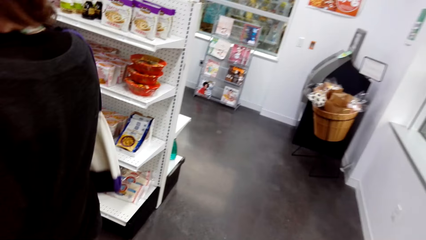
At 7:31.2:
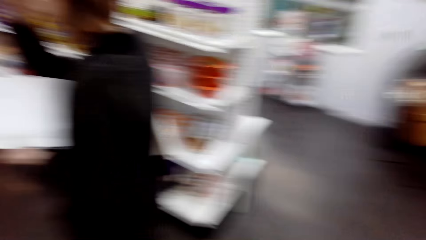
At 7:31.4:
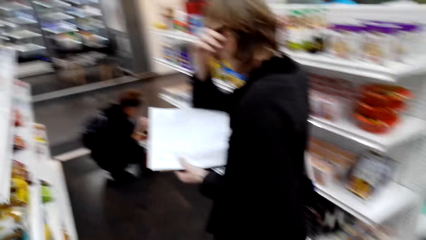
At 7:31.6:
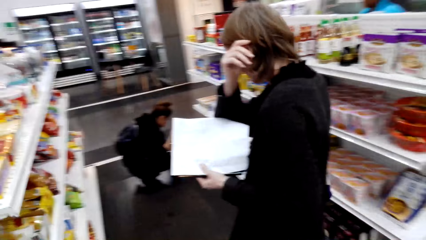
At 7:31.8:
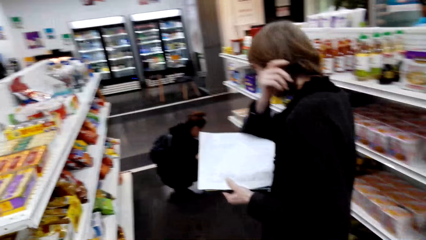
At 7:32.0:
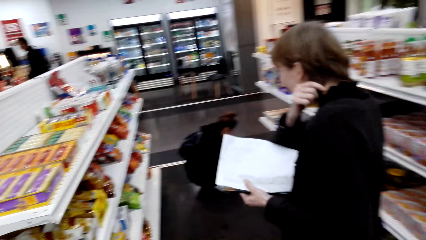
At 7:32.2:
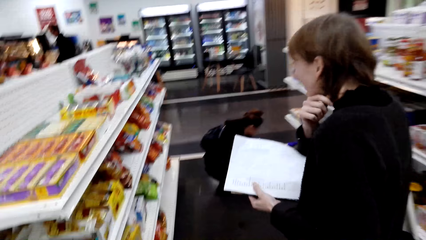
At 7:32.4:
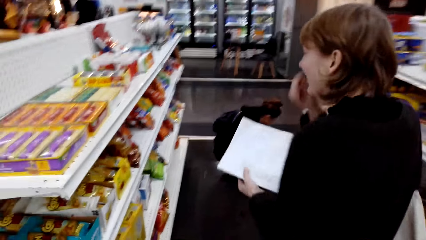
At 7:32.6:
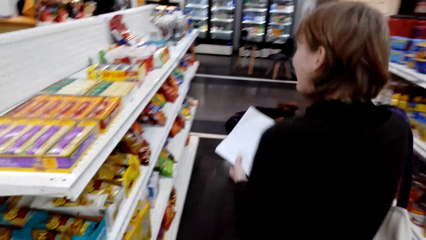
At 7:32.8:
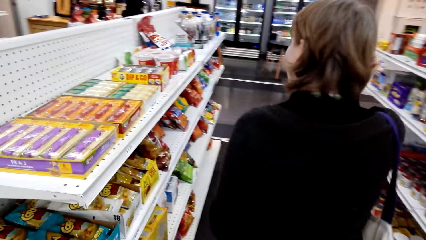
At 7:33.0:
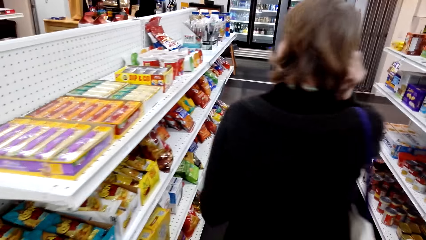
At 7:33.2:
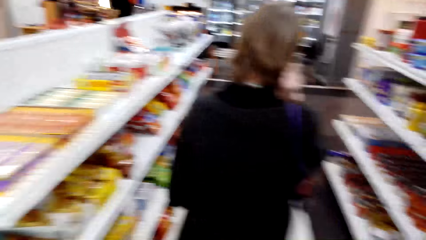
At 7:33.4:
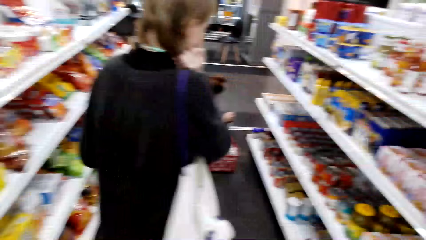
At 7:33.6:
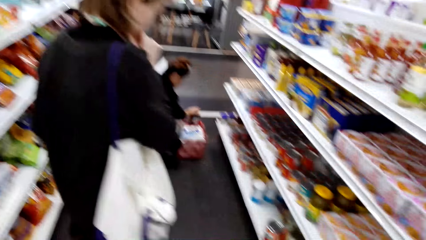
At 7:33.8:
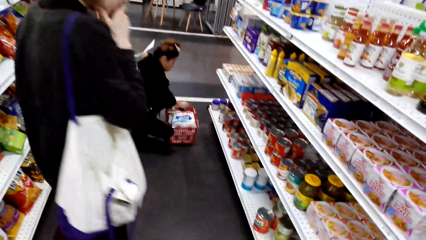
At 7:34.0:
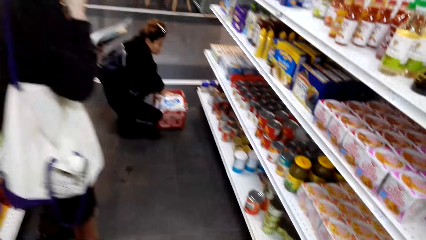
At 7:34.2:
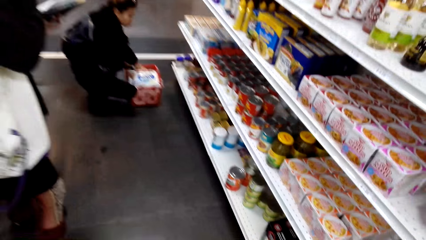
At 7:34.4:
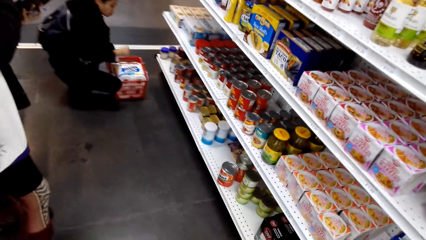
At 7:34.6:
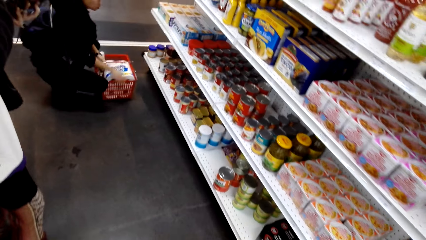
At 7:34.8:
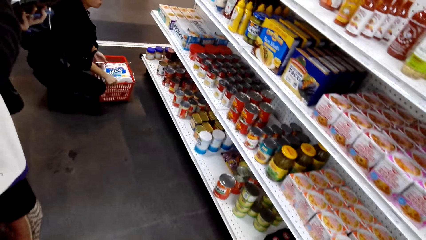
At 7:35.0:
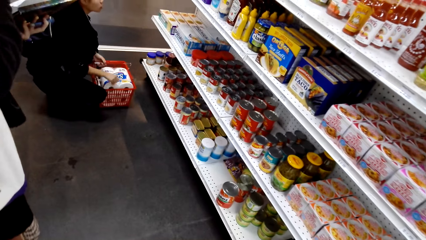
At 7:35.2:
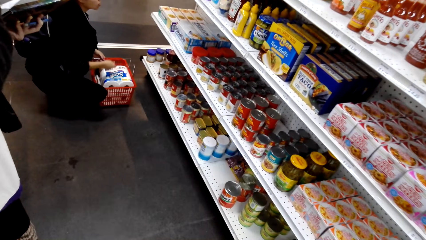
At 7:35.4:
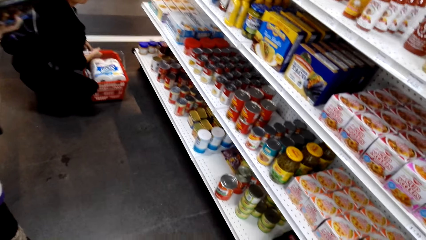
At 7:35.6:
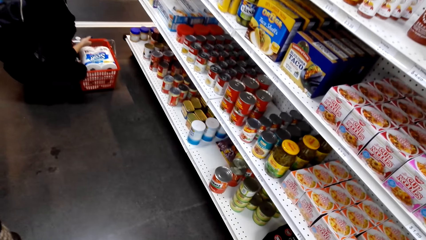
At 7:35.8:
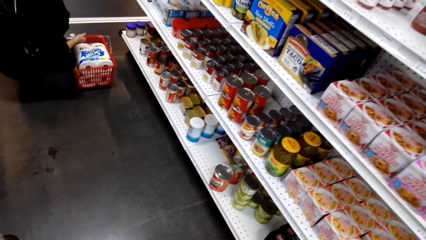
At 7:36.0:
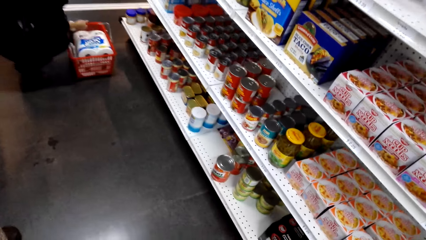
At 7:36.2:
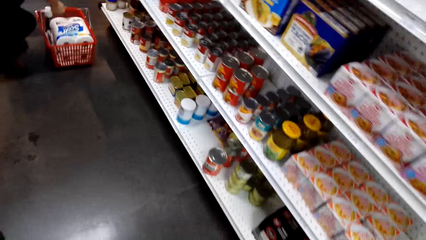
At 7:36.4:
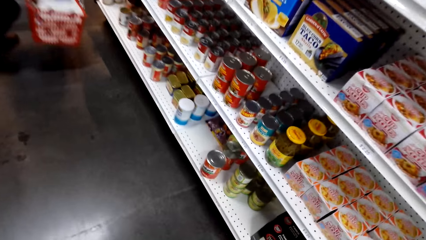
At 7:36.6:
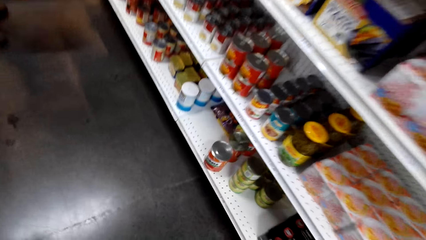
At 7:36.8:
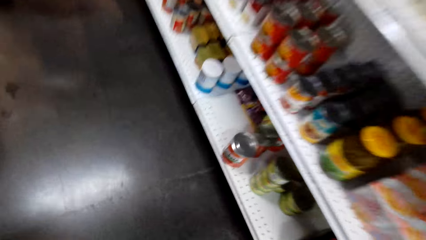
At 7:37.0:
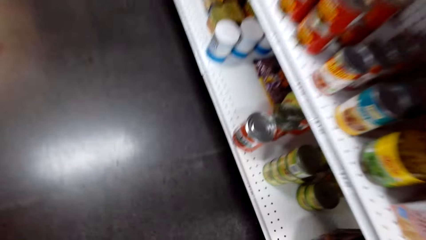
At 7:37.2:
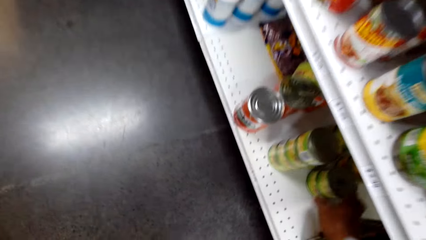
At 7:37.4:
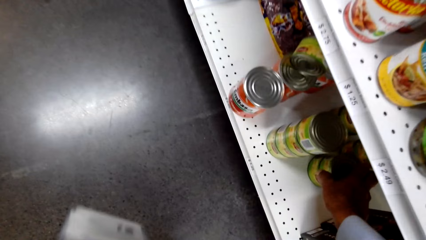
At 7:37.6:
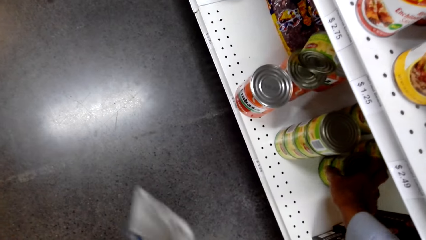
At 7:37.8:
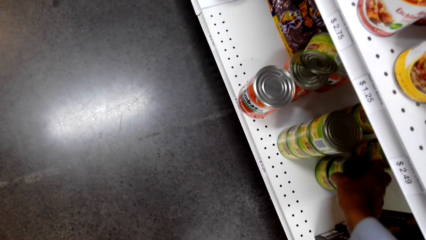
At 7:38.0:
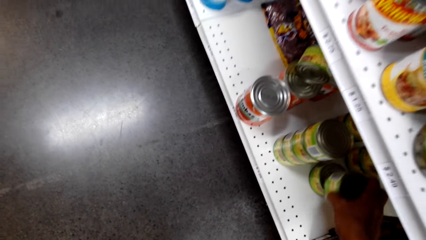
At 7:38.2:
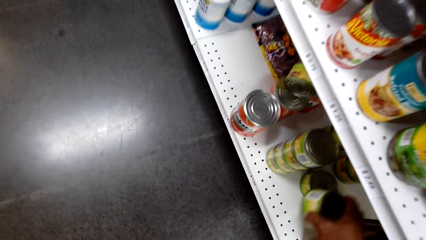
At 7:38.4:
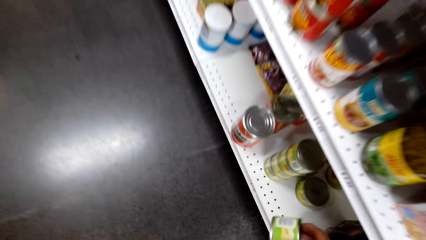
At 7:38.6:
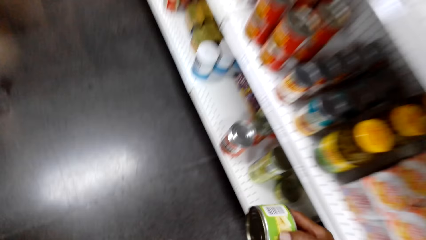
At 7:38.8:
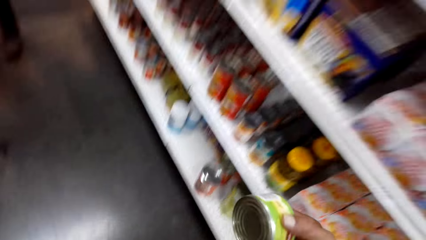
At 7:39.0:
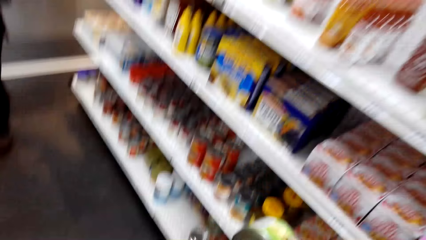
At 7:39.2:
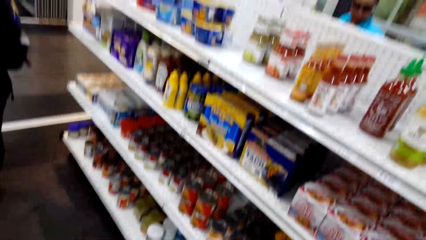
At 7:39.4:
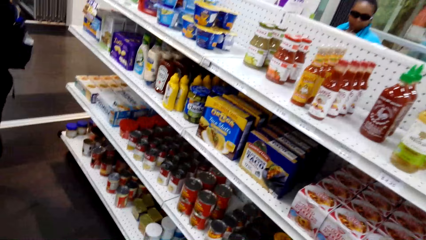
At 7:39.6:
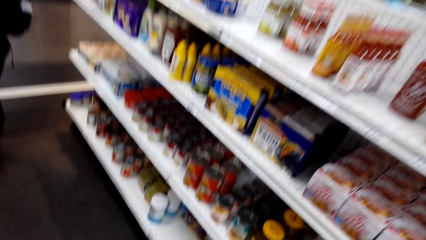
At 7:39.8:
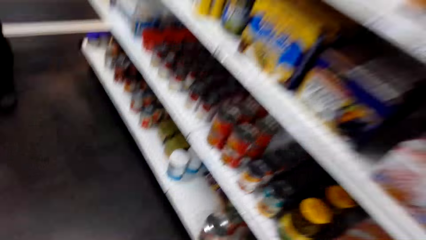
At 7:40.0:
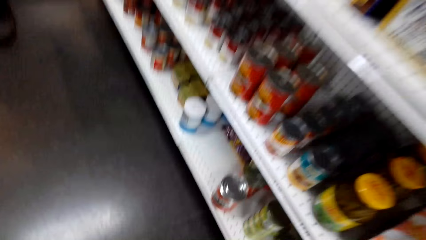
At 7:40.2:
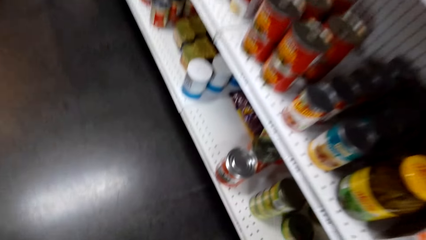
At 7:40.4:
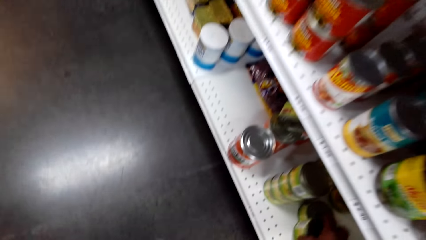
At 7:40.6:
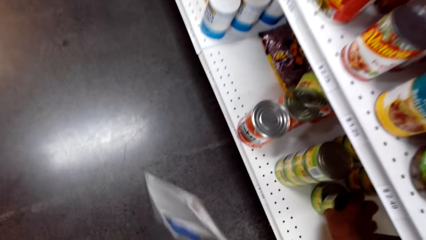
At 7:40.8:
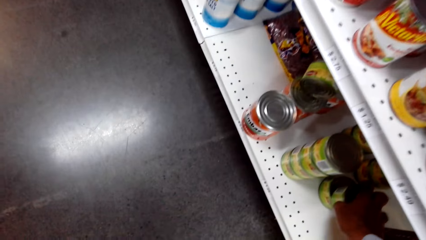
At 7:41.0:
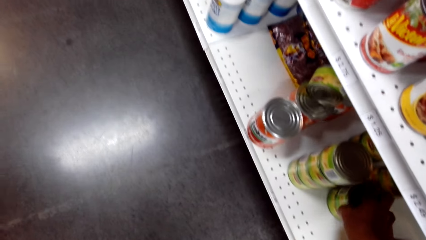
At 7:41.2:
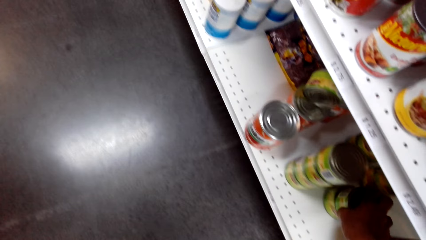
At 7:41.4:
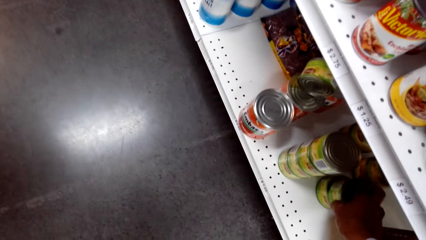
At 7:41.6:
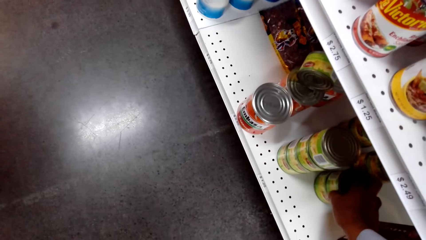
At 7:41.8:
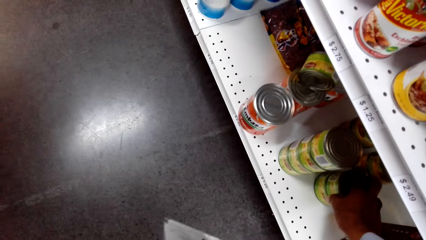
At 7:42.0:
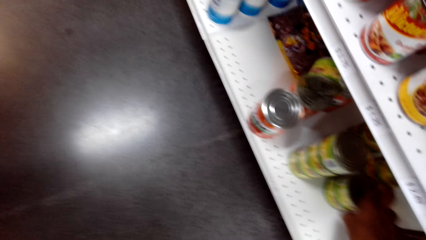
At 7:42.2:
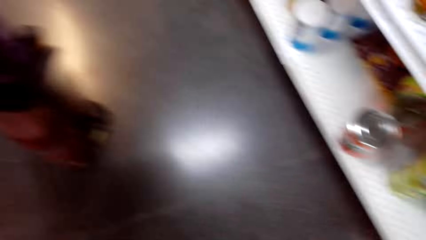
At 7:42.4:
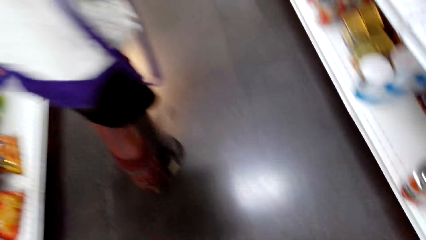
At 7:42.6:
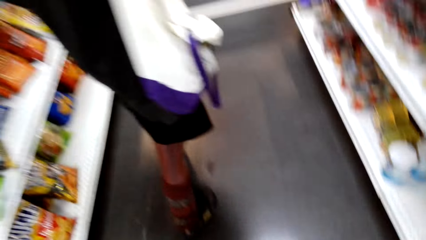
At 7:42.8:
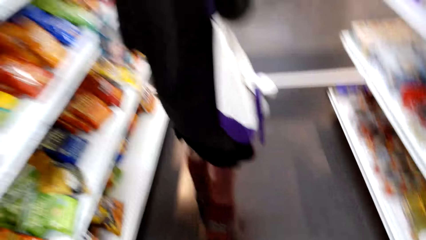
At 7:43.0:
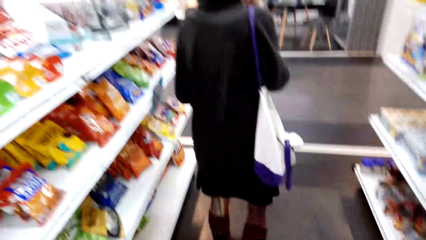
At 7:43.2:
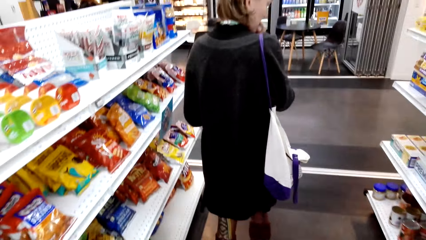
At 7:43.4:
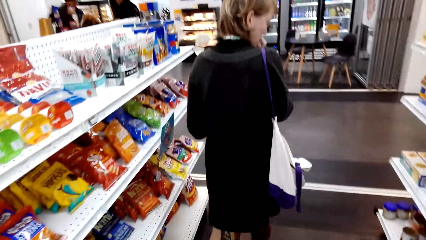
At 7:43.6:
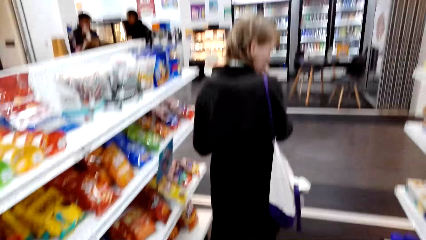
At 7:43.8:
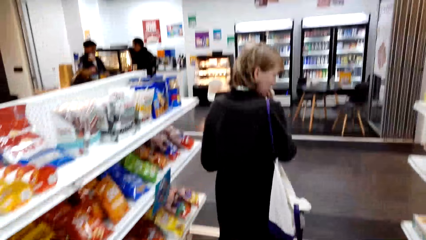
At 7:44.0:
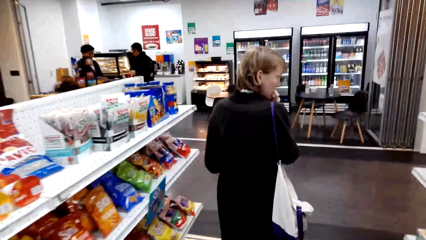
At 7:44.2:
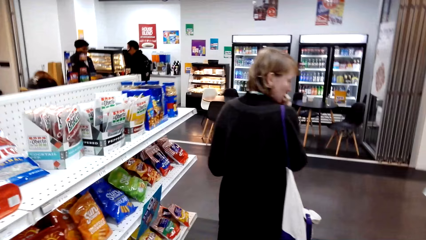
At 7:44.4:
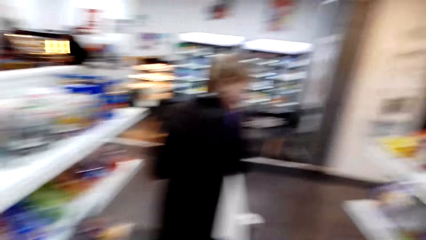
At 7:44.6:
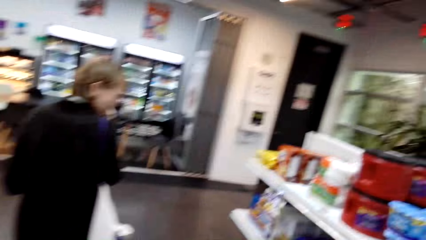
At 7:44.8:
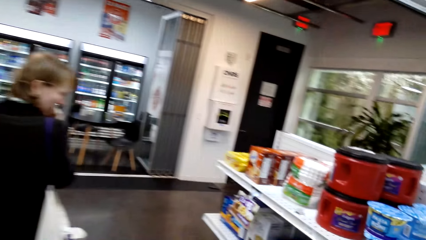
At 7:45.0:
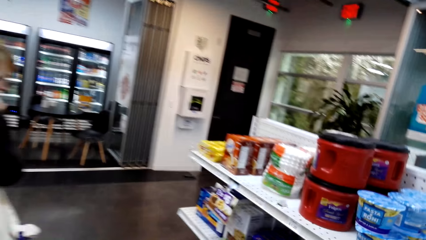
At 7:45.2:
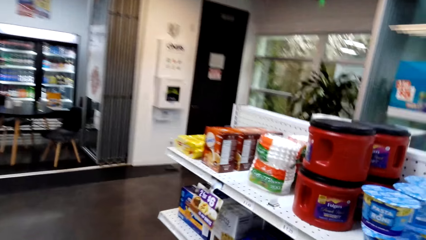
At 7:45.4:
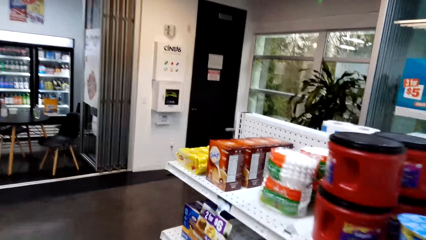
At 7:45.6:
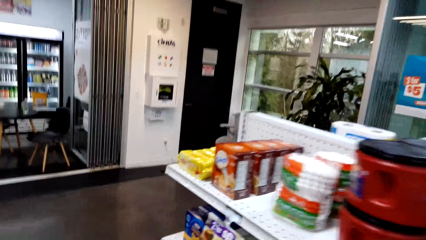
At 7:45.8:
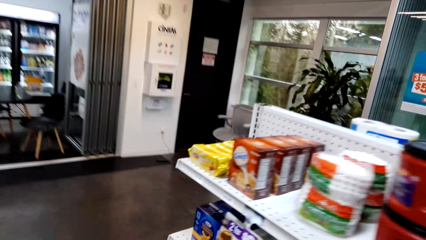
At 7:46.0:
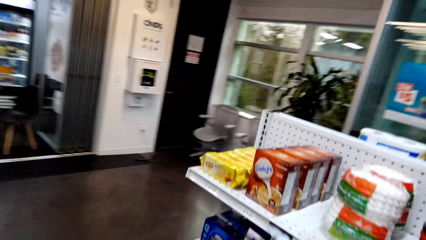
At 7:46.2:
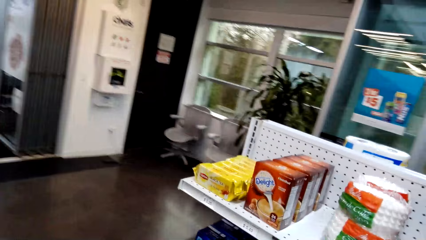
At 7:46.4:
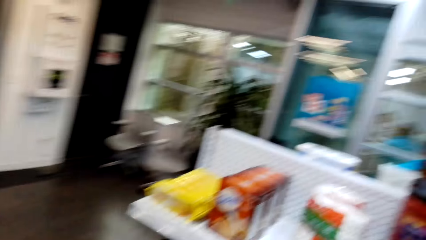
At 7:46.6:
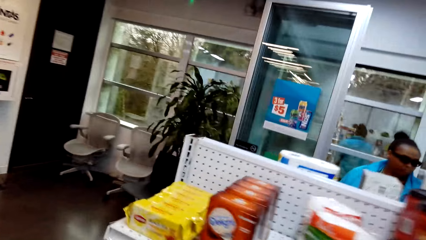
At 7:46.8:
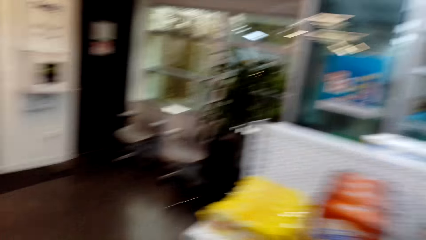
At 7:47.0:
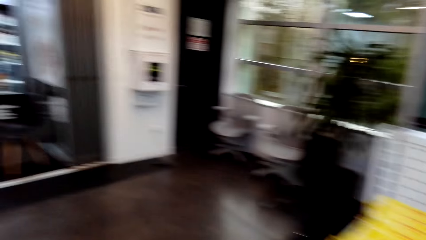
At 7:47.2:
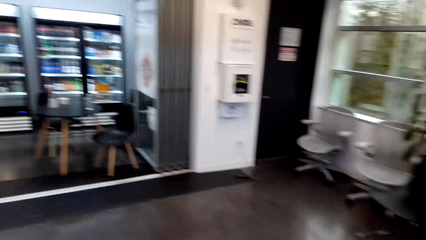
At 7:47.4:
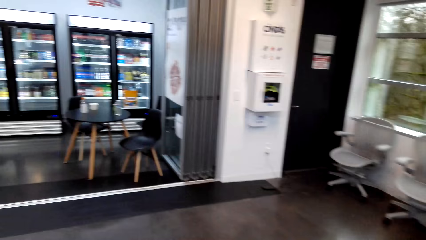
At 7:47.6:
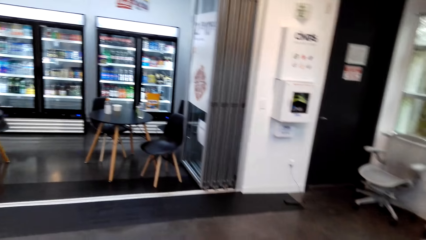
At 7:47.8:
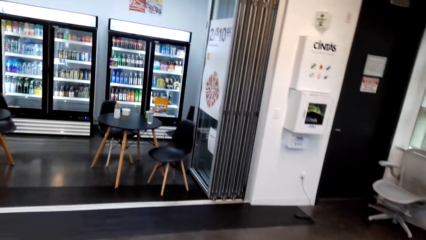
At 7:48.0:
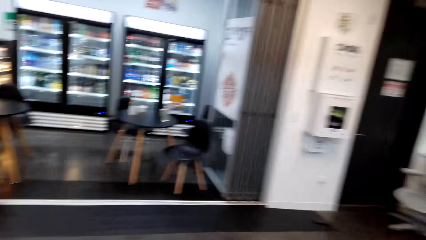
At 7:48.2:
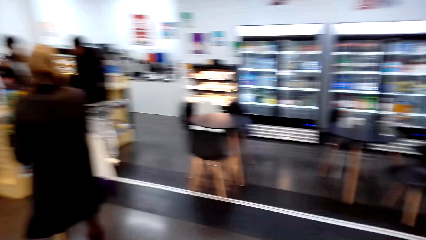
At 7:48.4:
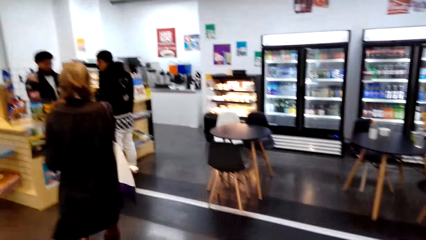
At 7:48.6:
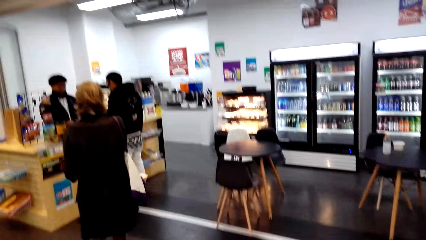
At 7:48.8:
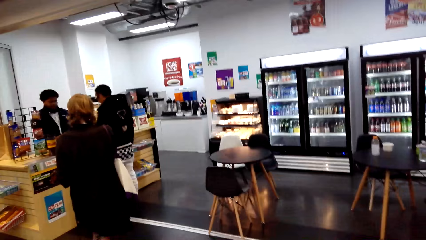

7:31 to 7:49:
A lady walks around. The camera wearer picks up a pineapple can, bends, and talks with the lady. They talk with the lady again and place the pineapple can on the shelf. They walk around with the lady. The lady walks around. The camera wearer looks around.
